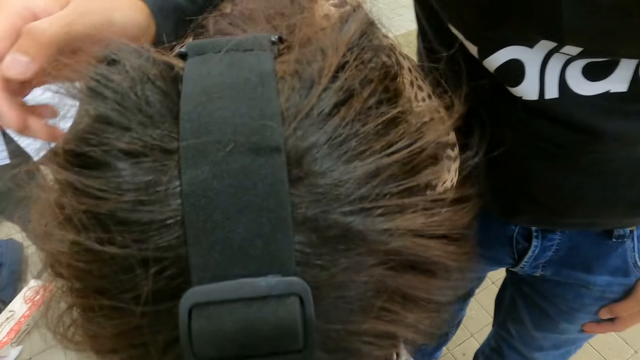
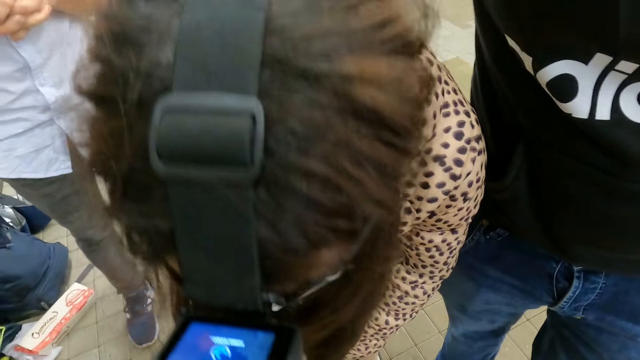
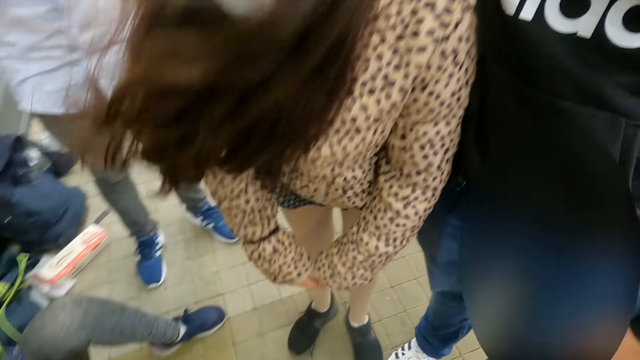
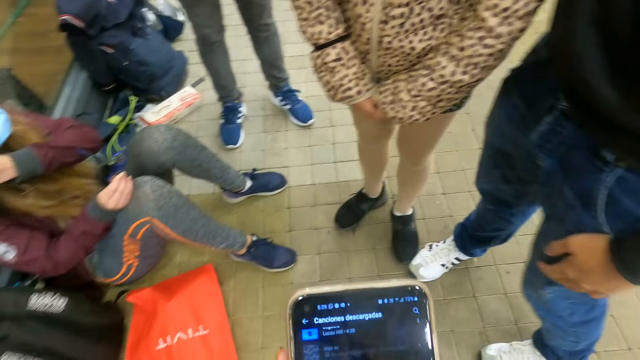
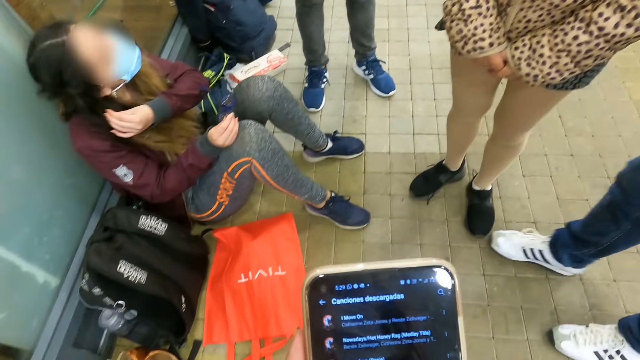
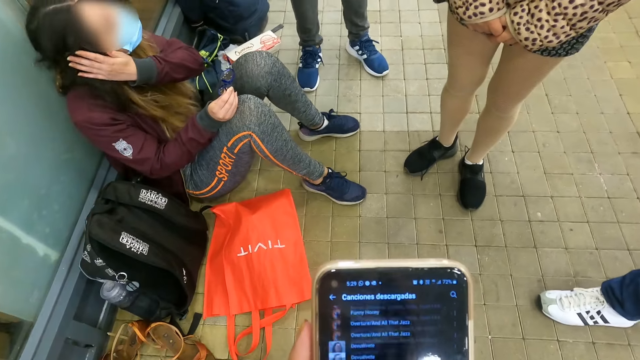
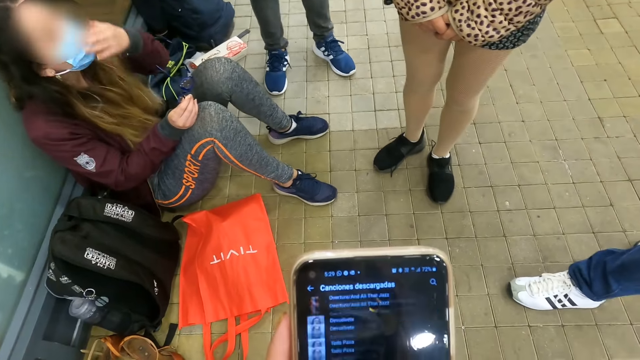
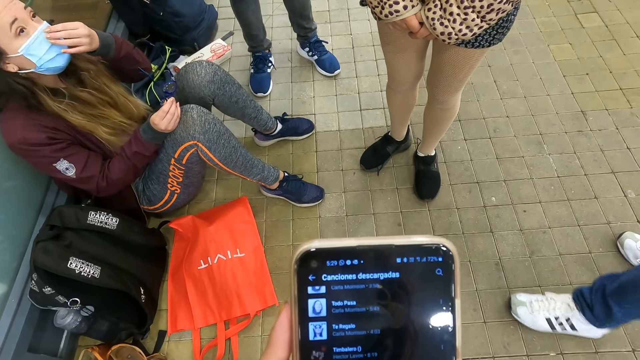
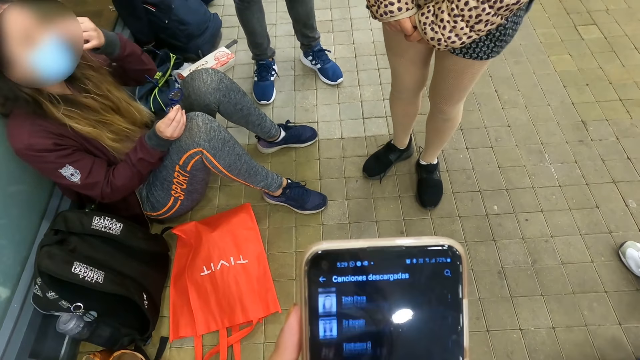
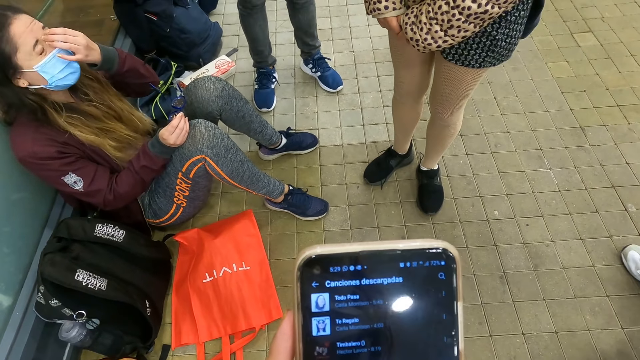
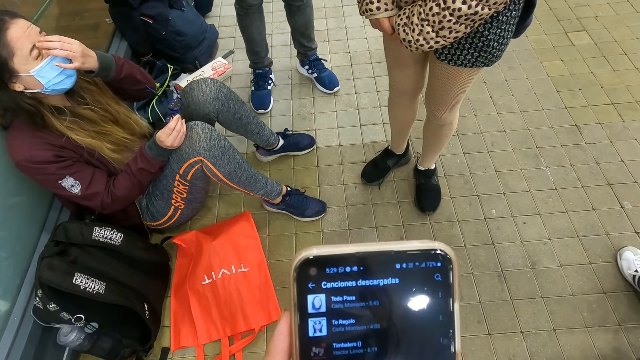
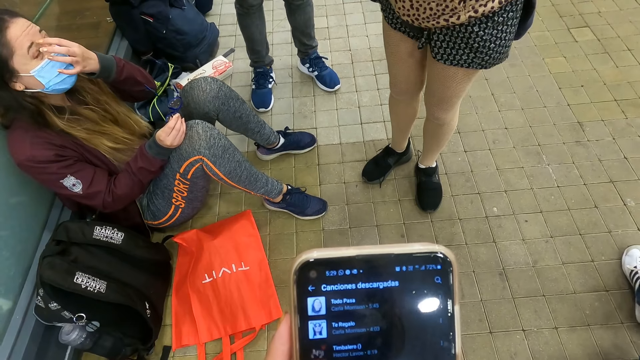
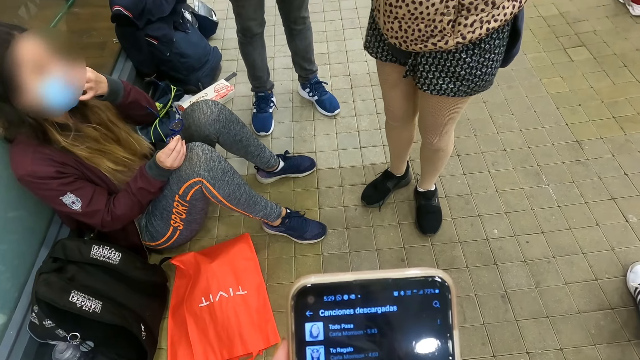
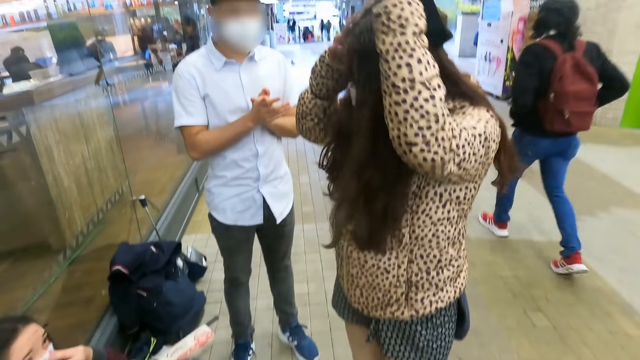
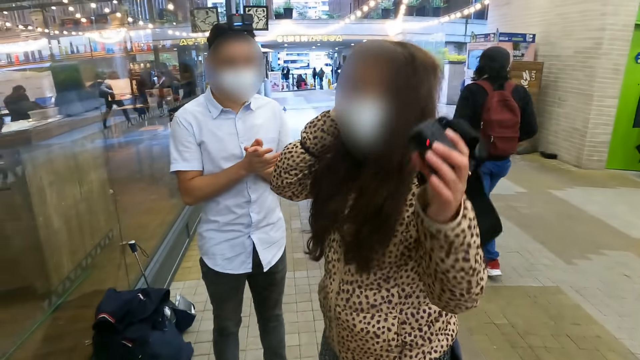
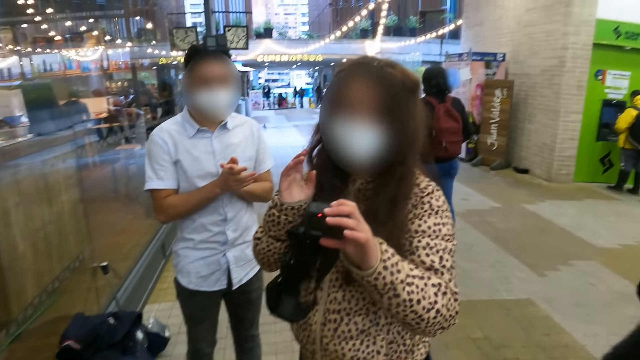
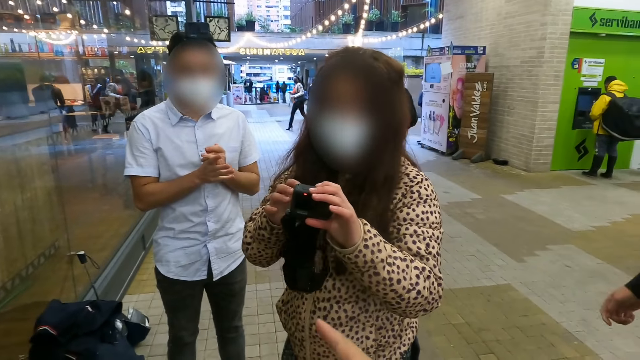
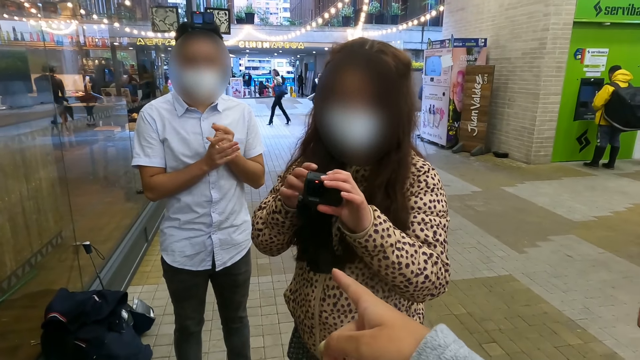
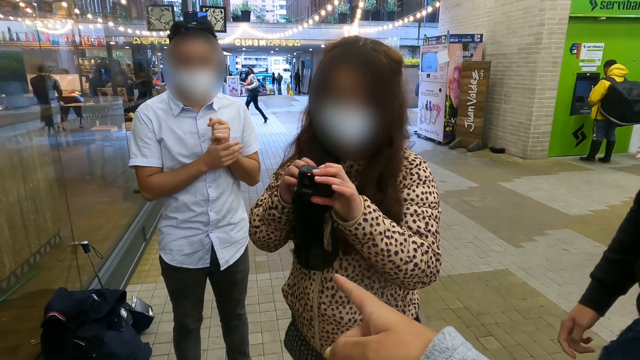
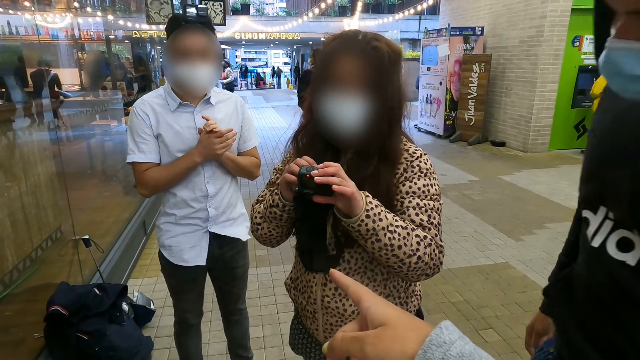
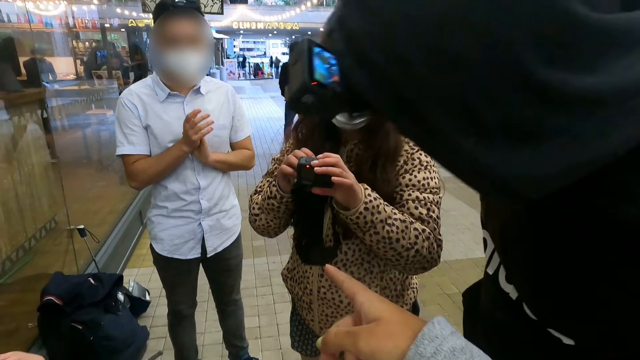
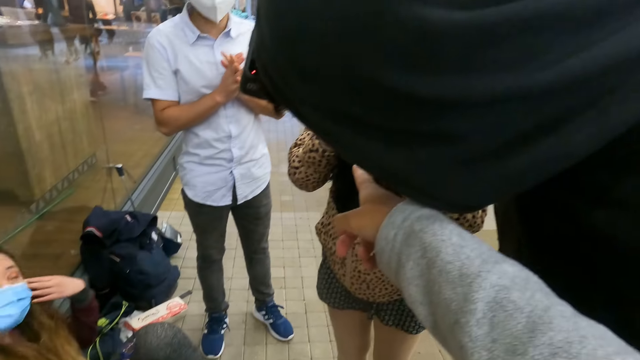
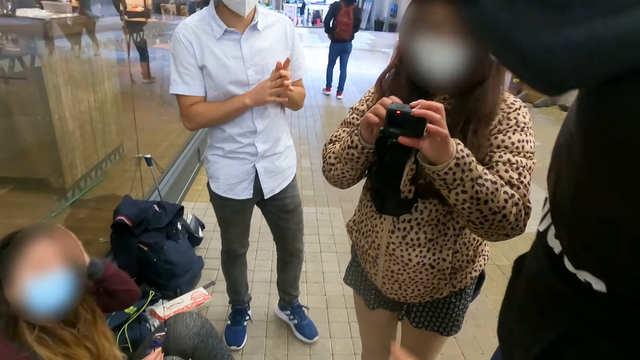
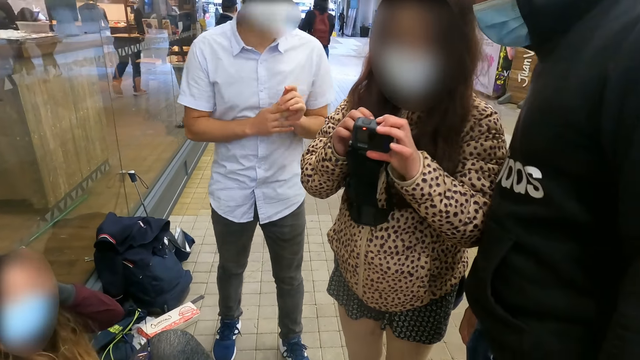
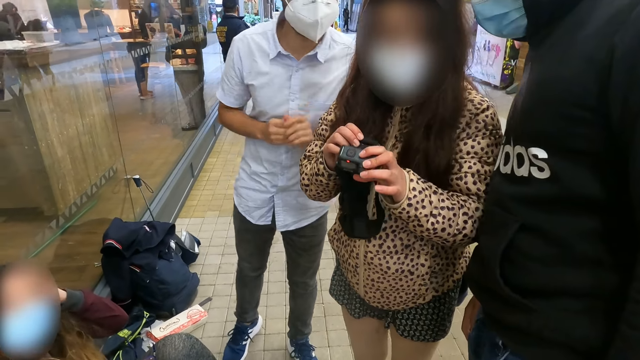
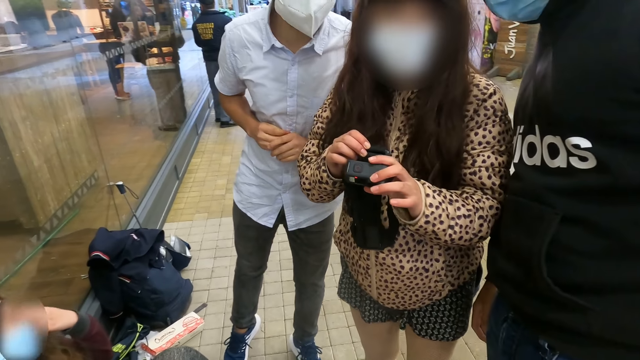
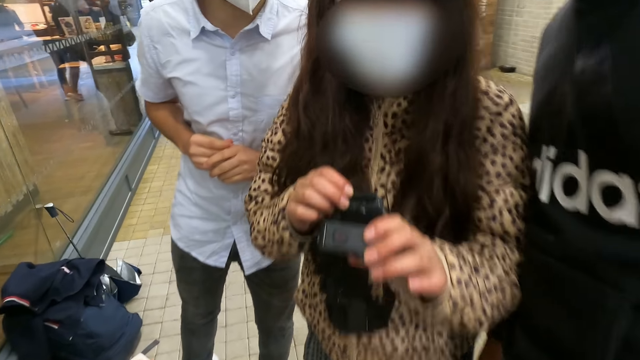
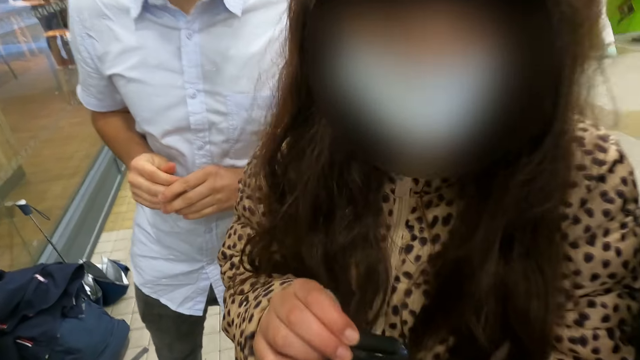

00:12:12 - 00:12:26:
A person walks. Another person touches the head. The camera wearer looks around. A third person removes a camera. A fourth person puts hands together. The camera wearer raises a hand. He points out his finger. He puts the hand down.

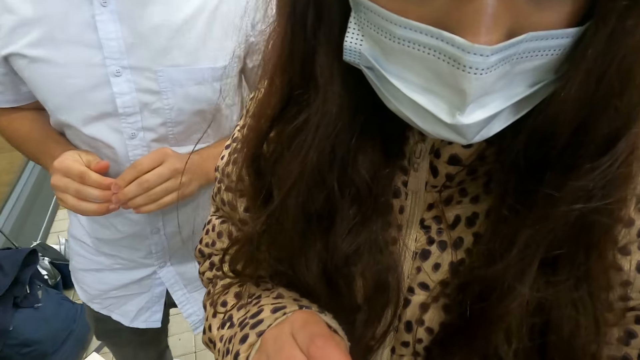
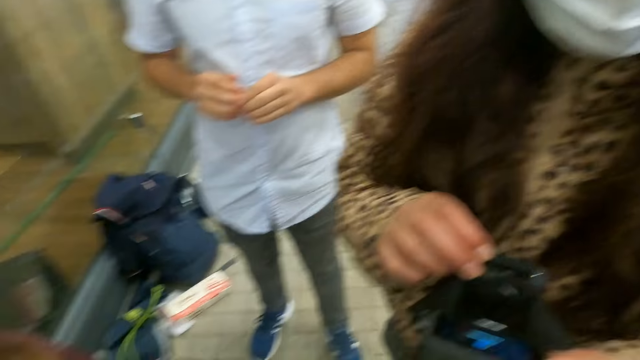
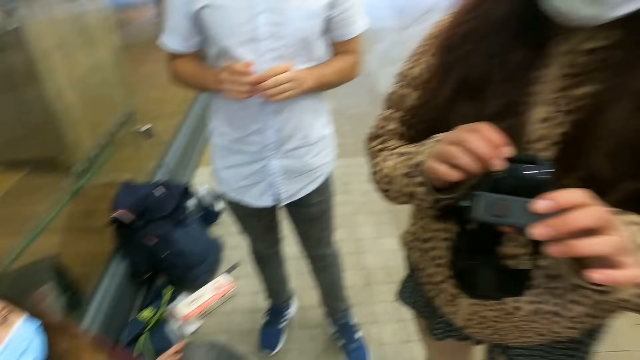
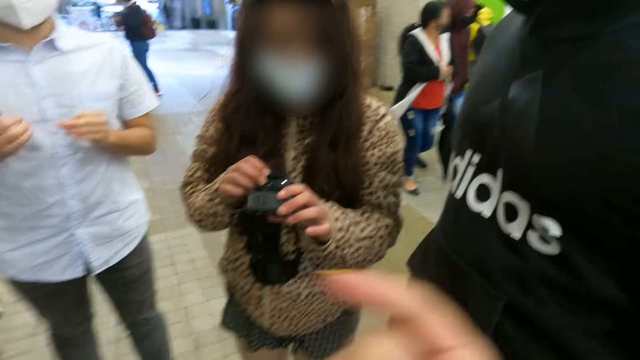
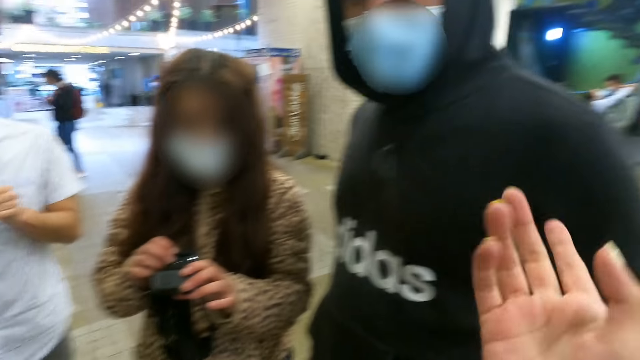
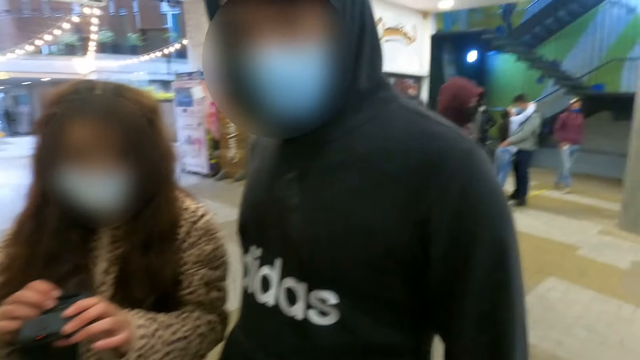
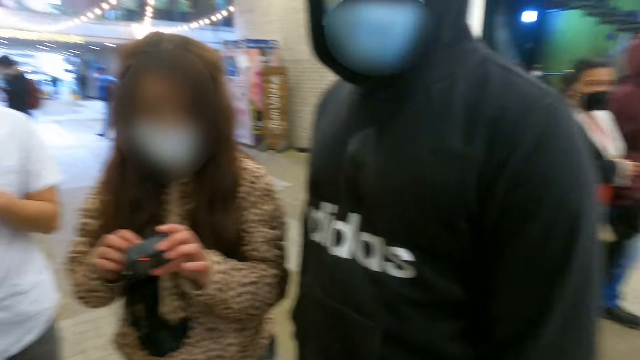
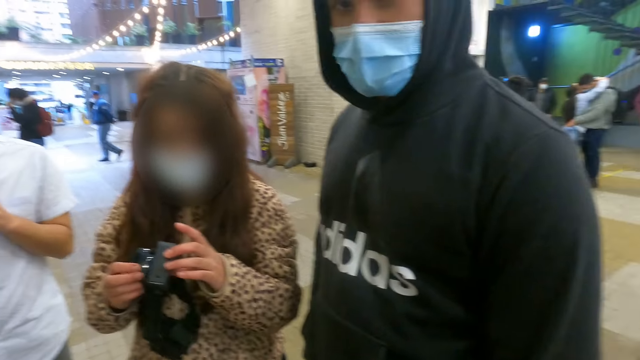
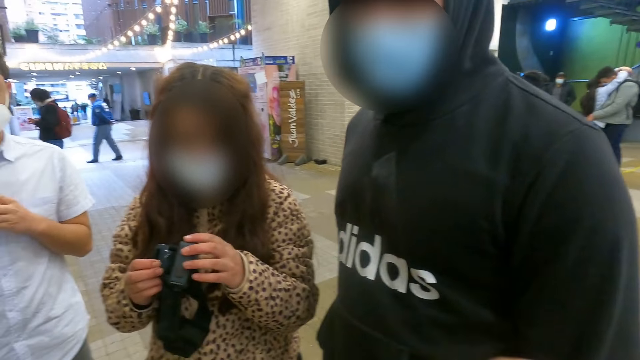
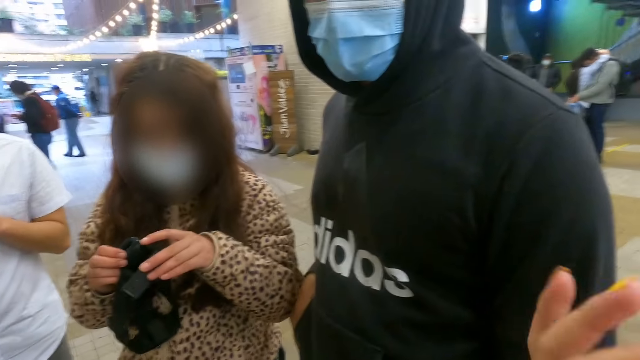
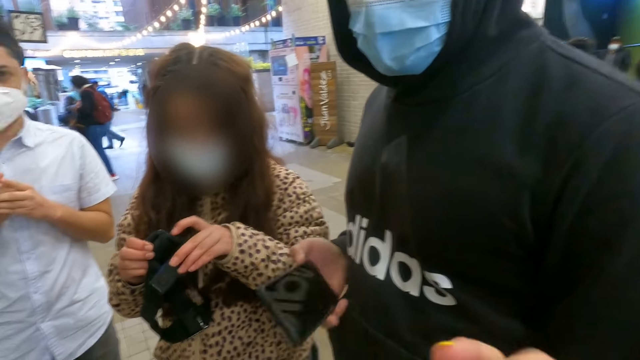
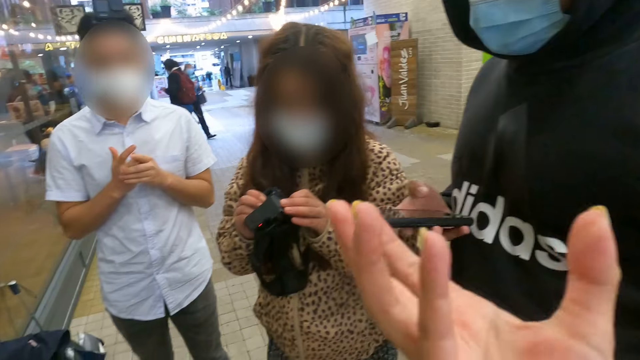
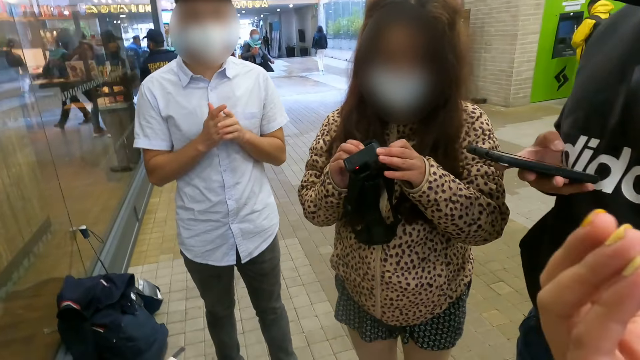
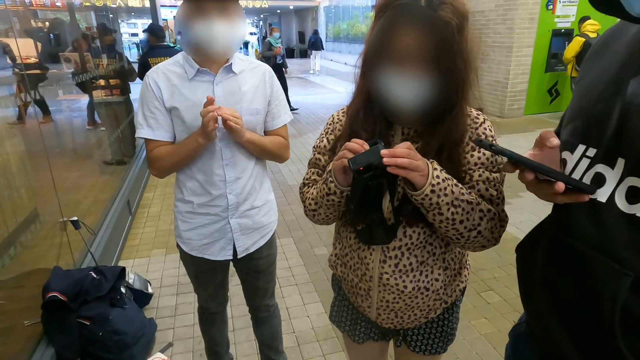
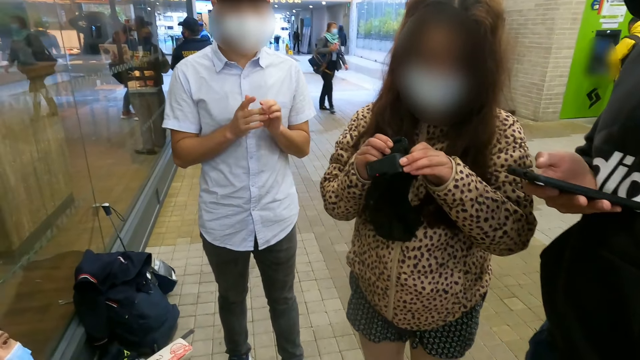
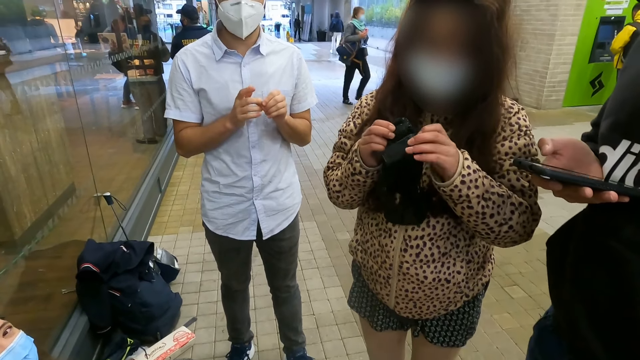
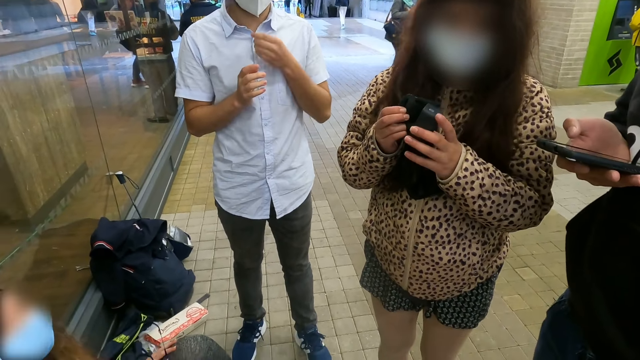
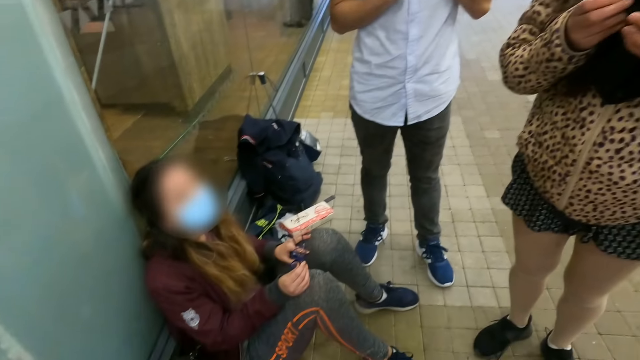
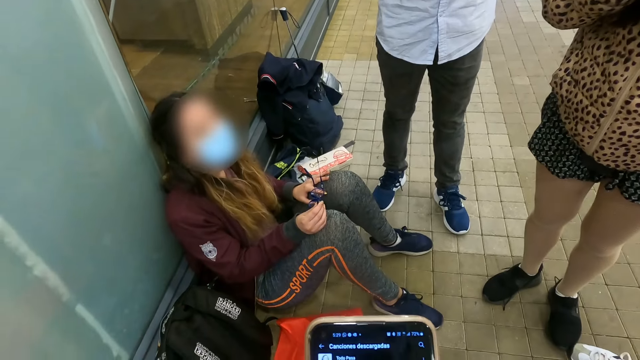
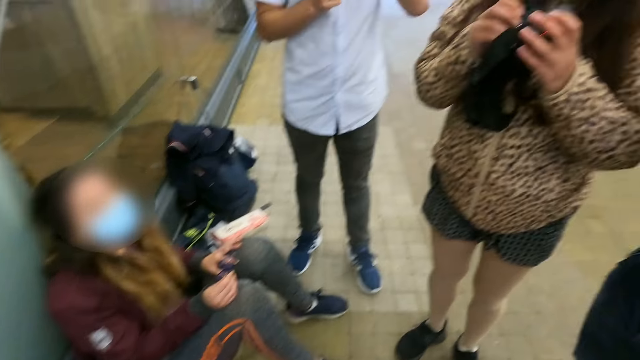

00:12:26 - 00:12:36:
The camera wearer looks around. They raise a hand. A person picks up a phone. The person scrolls the phone. The camera wearer puts the hand down. They scroll through the phone.
